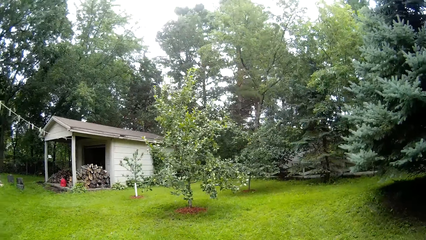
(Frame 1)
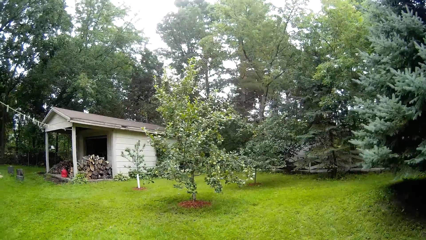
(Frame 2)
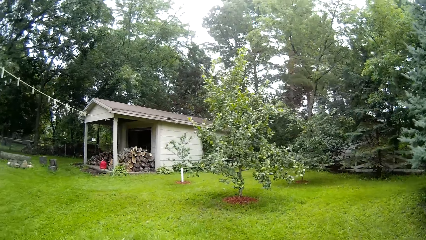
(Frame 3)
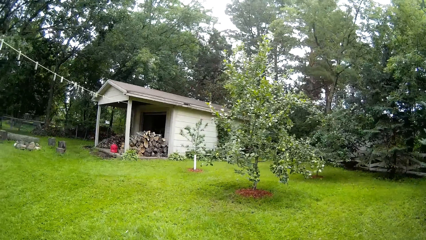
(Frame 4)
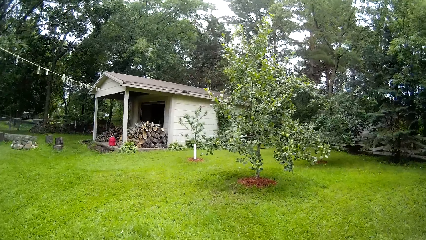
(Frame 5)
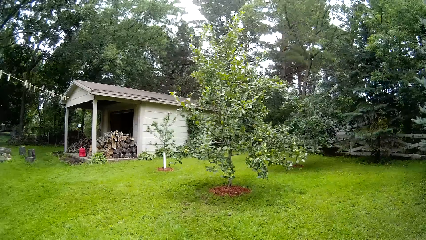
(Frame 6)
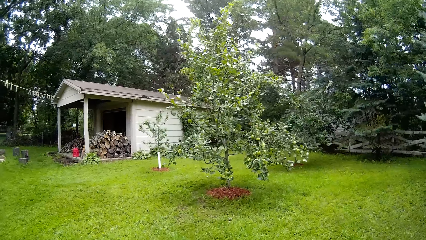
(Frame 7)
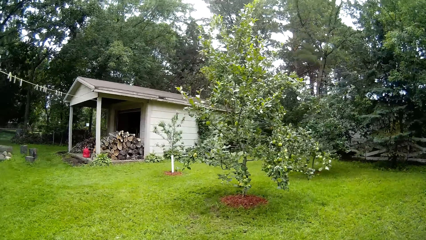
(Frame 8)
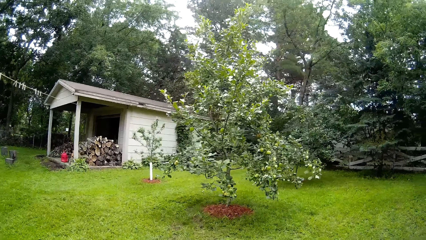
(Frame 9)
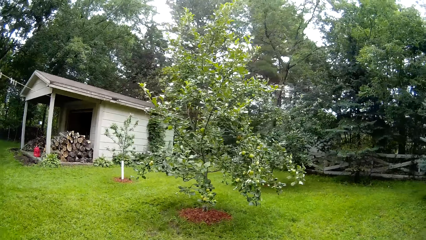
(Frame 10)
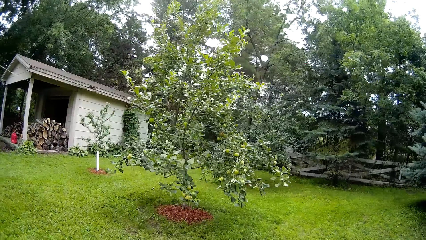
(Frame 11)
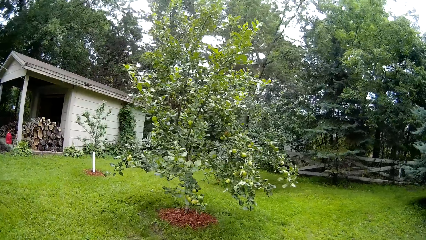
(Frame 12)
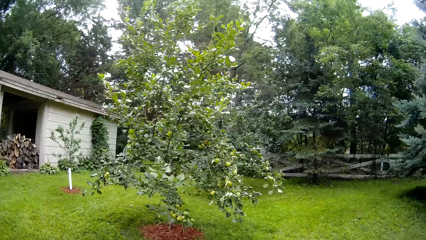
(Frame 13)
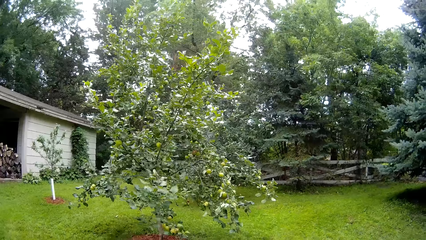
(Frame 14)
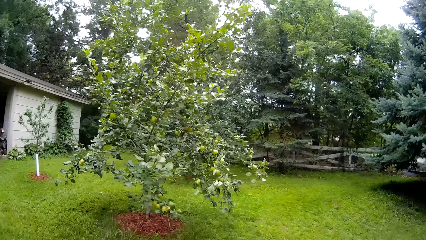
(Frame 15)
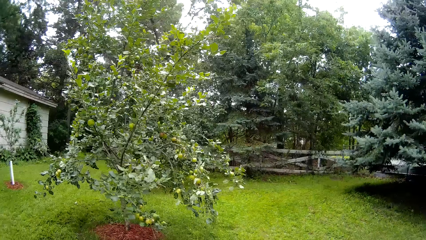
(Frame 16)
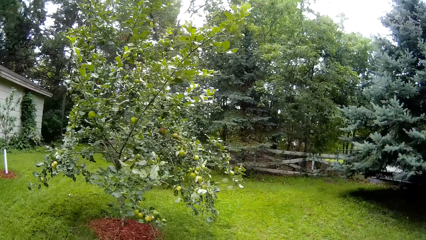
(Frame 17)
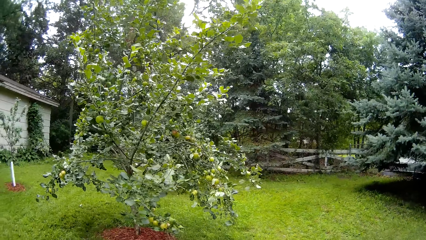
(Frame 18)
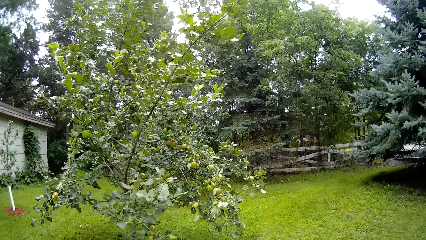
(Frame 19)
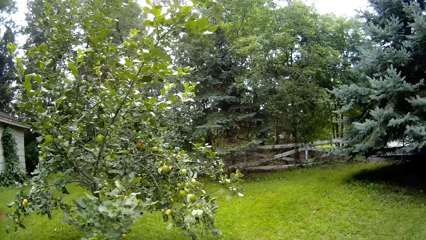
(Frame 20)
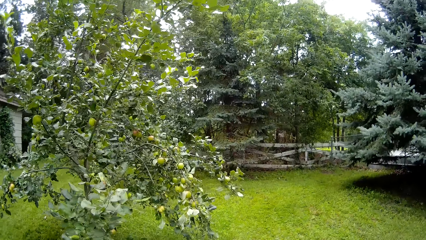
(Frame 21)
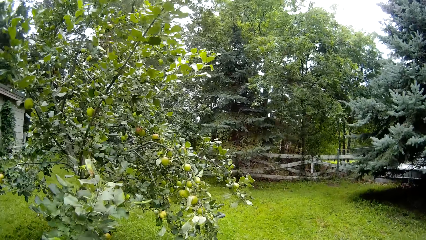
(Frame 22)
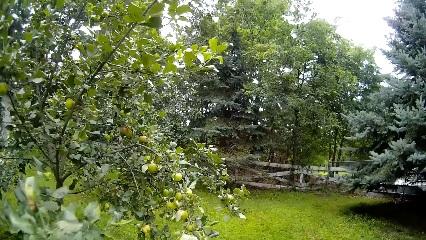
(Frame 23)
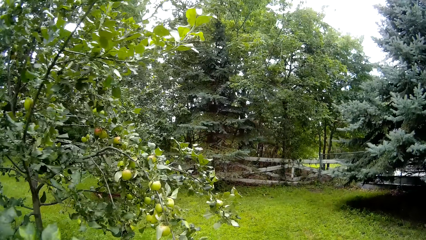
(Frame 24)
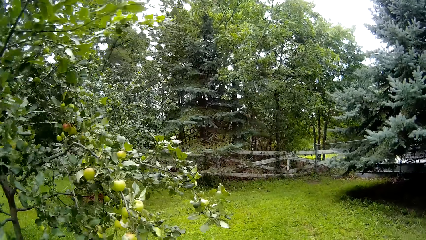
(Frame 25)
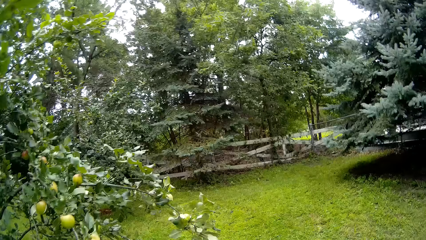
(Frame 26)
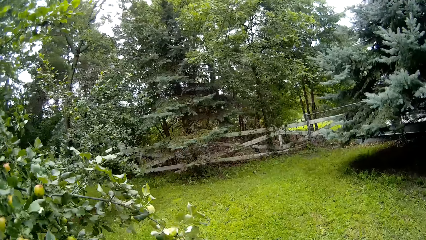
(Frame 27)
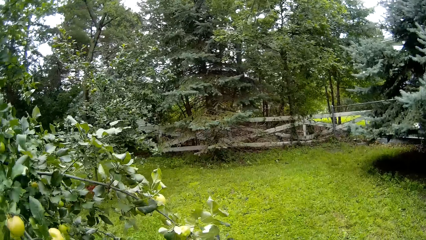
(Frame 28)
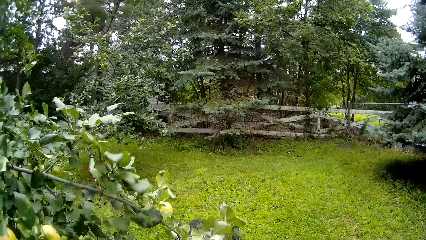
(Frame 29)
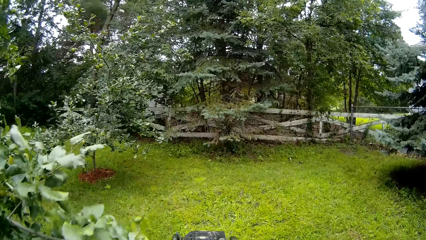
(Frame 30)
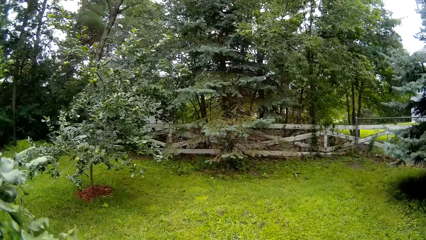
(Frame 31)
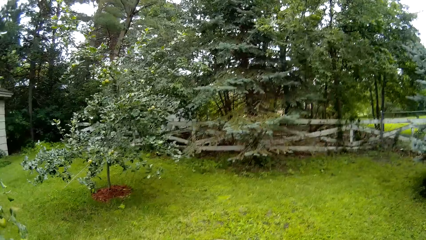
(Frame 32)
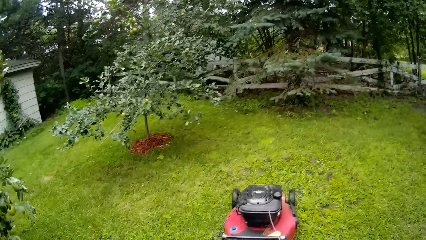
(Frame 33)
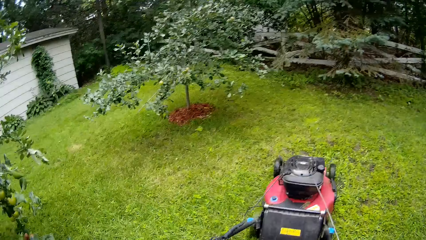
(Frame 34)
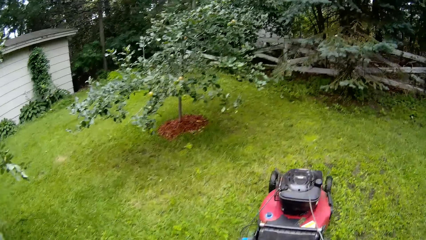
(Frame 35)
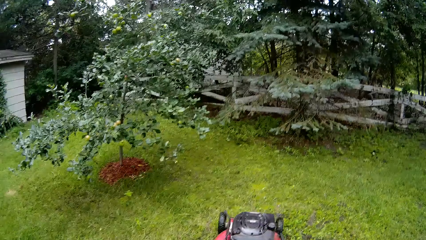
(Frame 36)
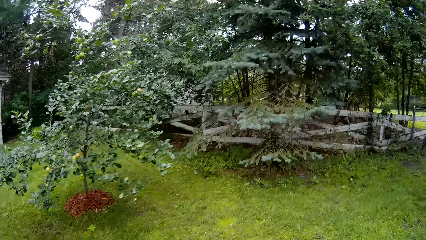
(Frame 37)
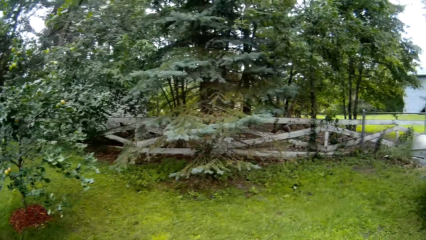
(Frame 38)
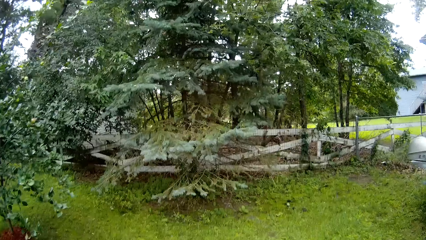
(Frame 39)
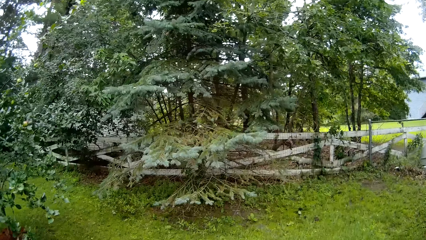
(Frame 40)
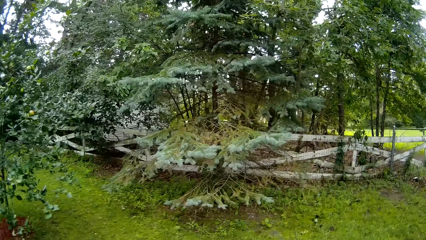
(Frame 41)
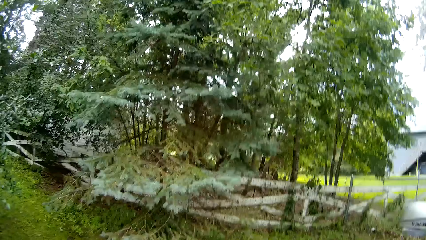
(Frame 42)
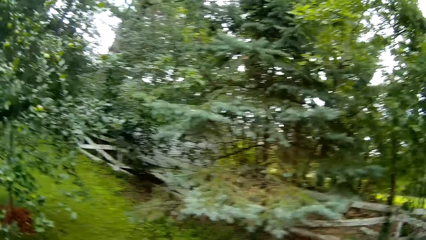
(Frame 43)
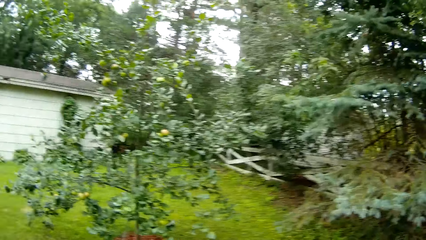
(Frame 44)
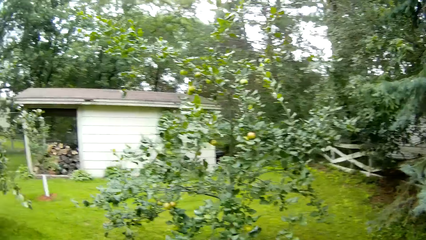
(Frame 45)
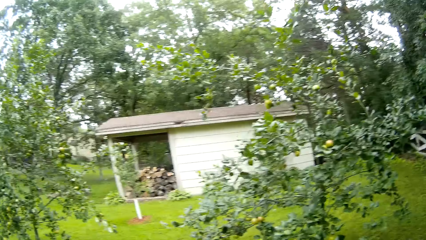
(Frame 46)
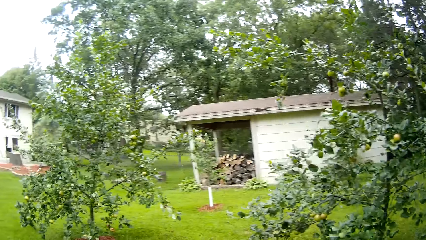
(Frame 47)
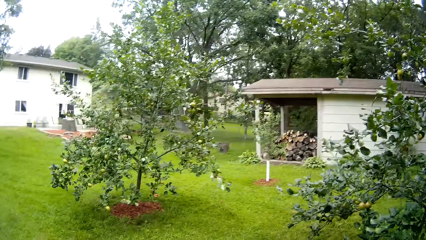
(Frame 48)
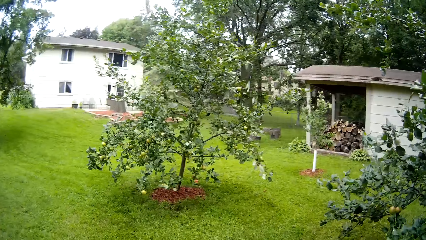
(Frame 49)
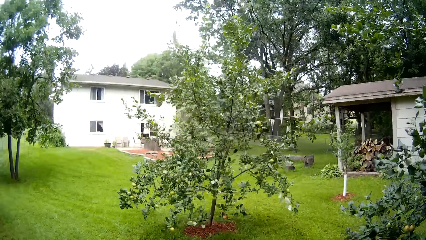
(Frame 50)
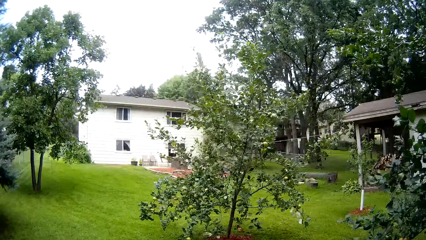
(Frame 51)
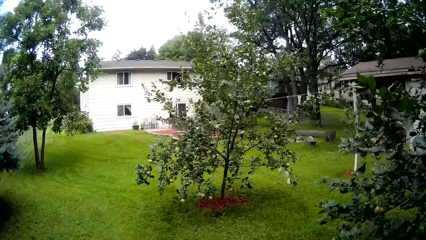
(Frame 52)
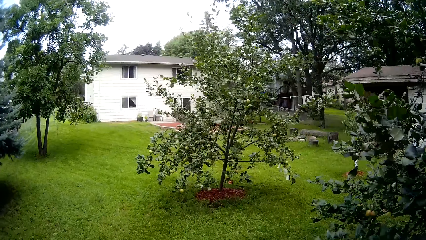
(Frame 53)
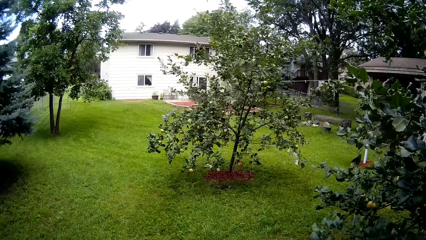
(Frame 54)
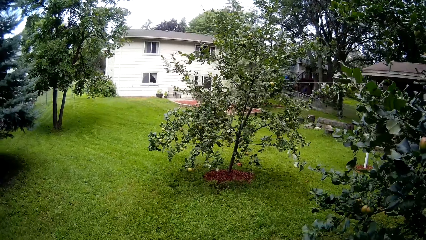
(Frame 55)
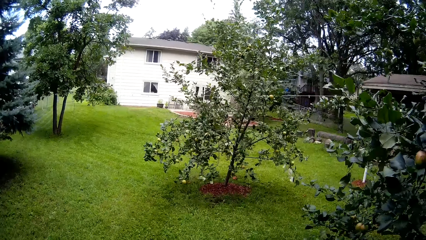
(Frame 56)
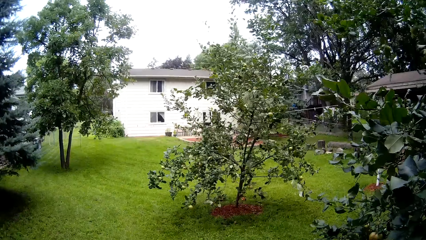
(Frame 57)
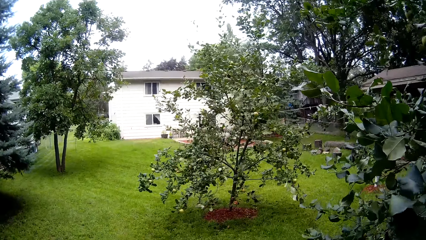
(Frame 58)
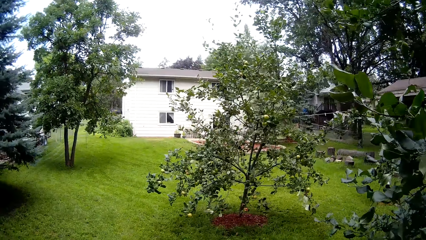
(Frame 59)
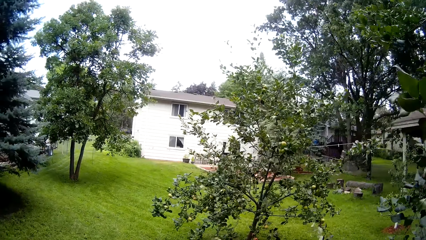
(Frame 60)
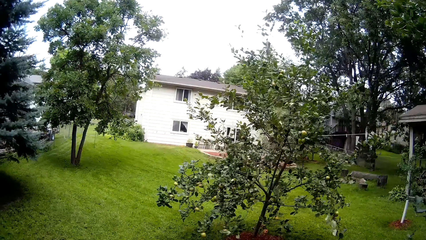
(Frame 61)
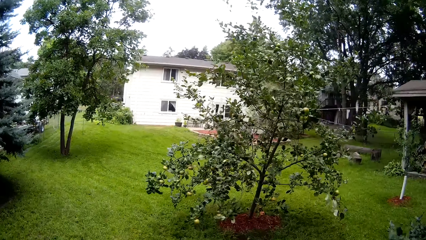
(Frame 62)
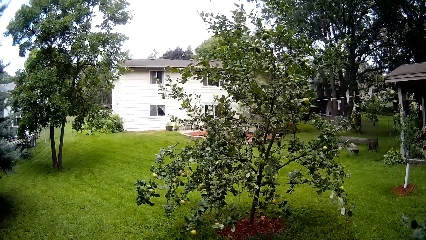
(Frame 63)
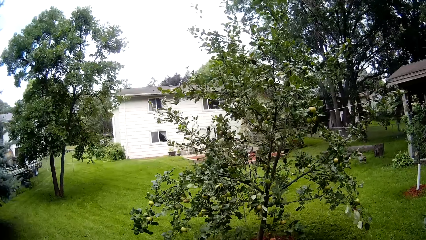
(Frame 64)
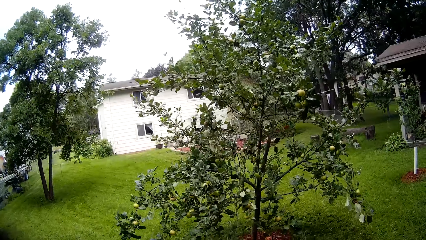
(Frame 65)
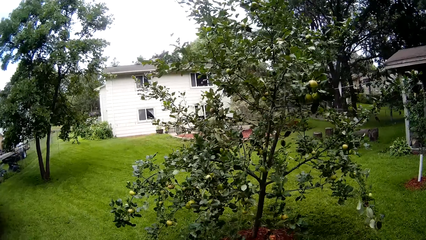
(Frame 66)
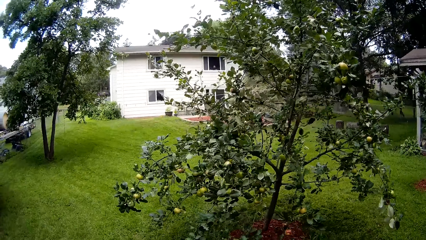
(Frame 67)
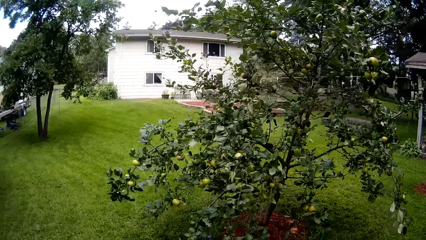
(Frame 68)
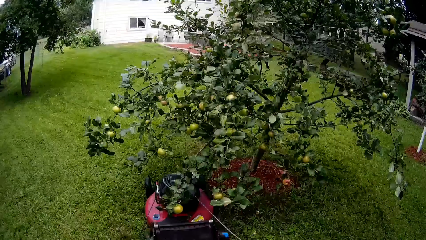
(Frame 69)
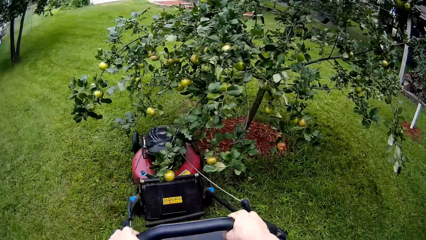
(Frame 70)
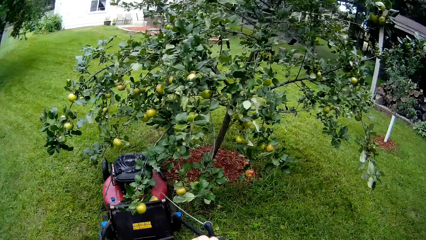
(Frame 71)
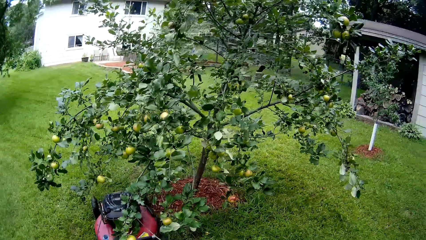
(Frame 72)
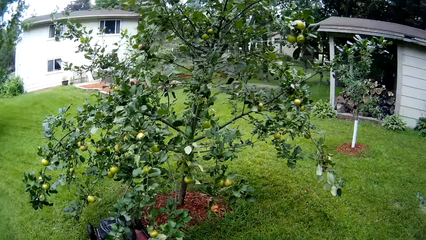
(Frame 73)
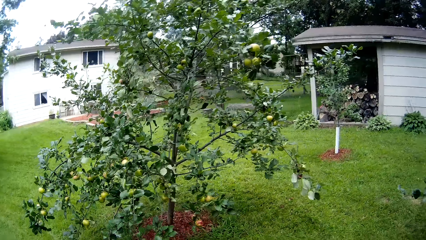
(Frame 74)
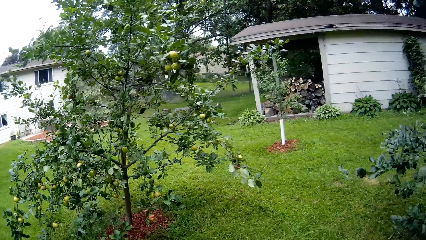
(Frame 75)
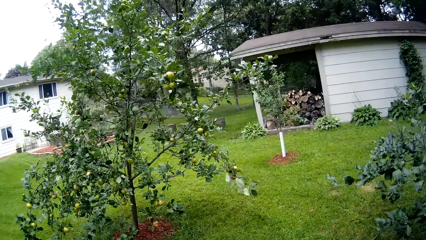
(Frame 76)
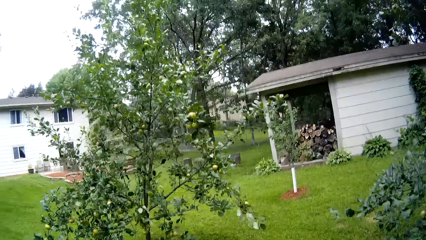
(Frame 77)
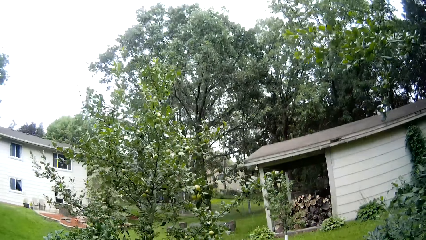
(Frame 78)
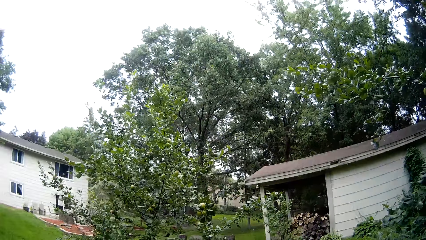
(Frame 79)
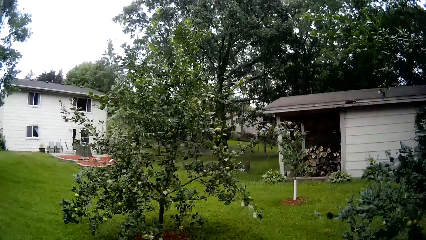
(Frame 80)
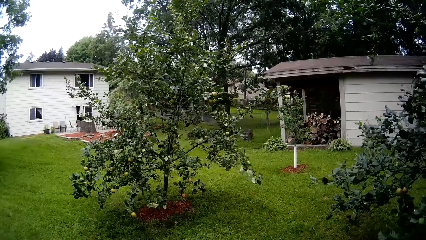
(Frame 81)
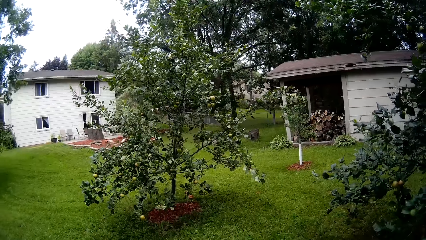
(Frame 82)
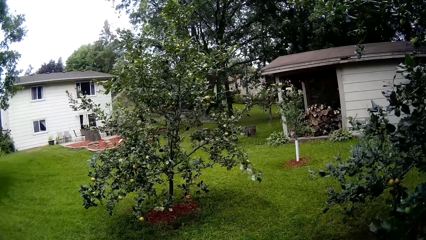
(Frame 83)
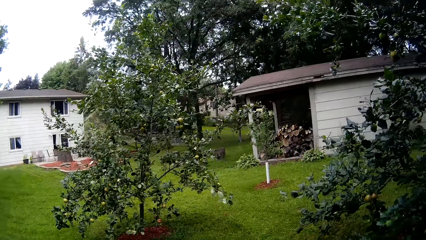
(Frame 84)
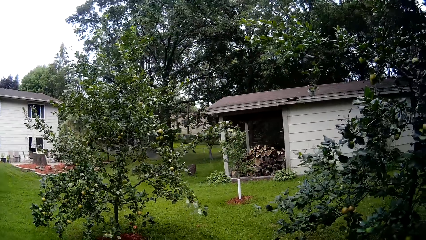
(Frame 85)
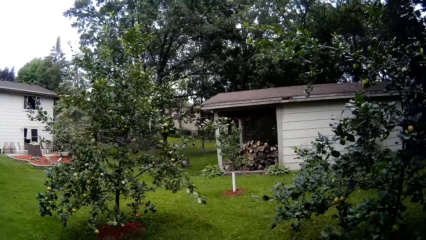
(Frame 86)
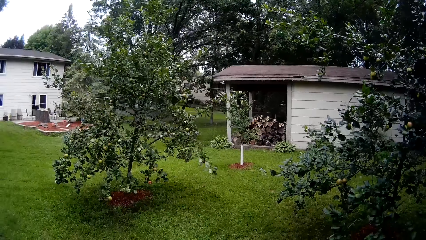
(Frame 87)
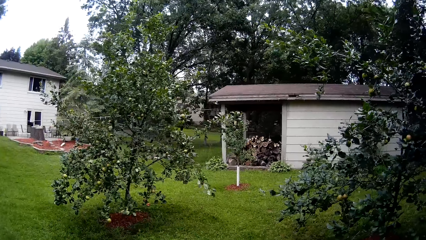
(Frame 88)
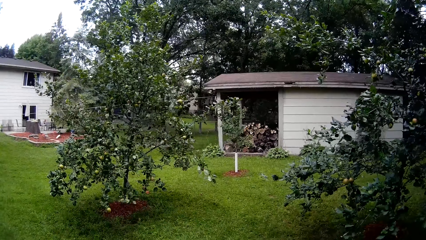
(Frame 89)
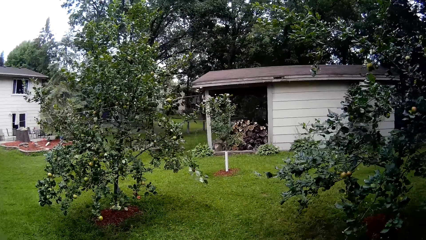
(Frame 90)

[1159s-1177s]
The camera wearer mows the lawn with a lawnmower. They mow the lawn with the lawnmower again.
